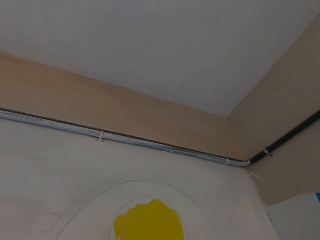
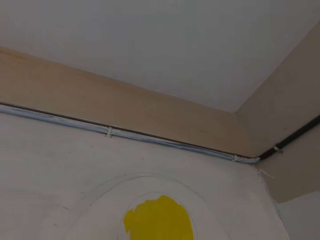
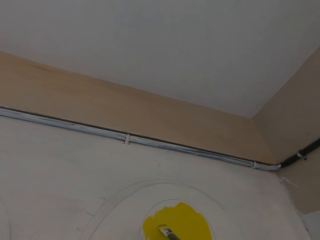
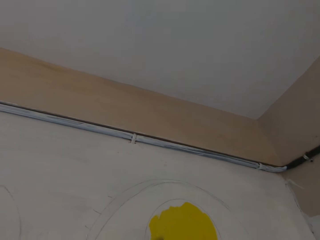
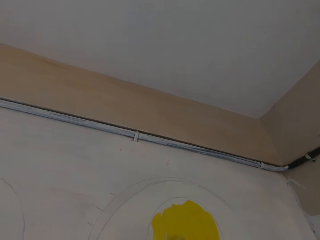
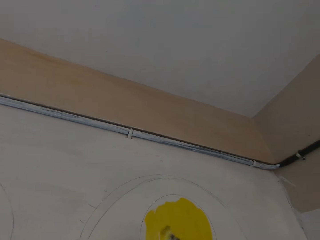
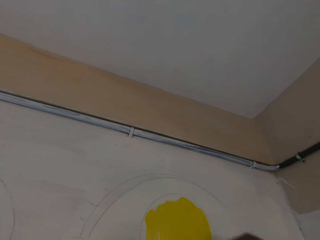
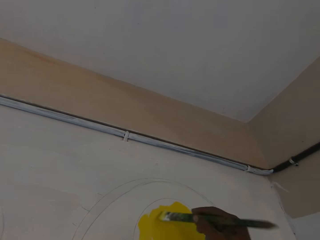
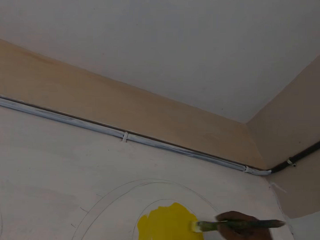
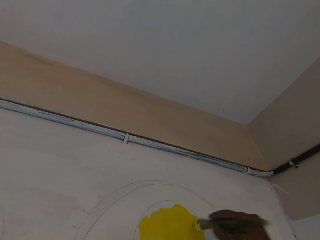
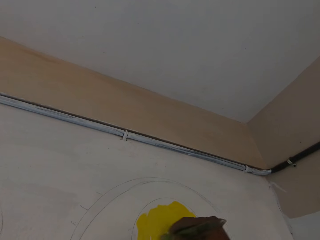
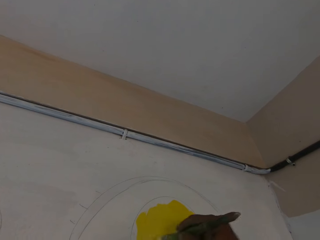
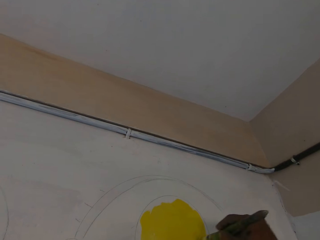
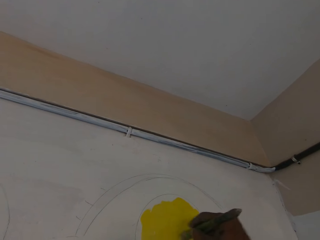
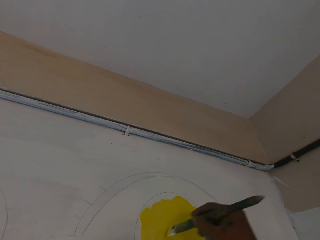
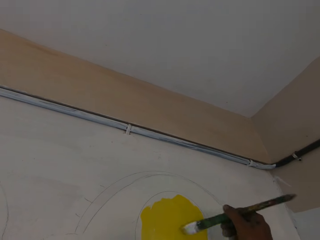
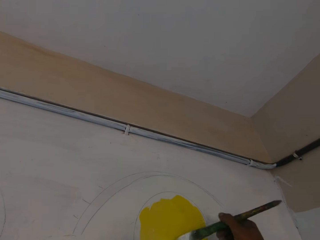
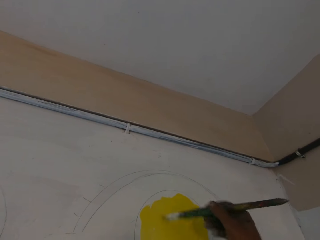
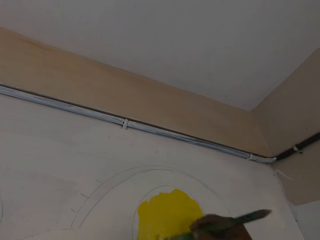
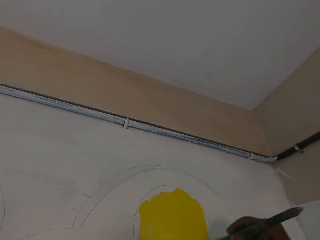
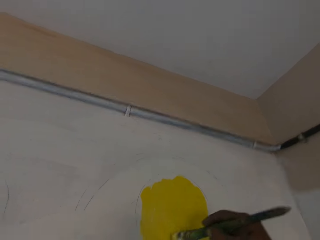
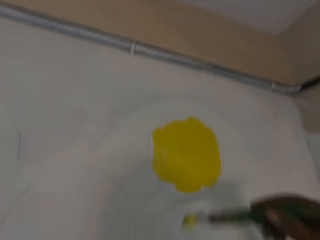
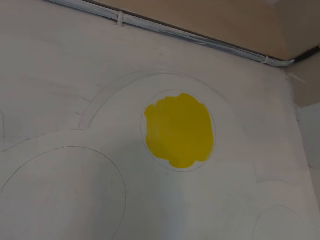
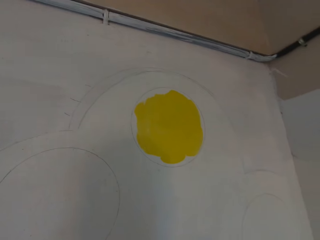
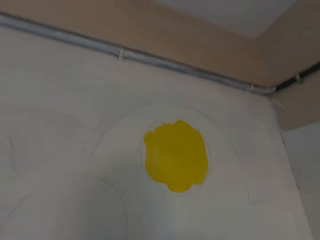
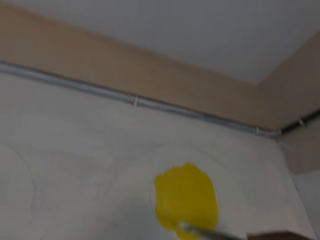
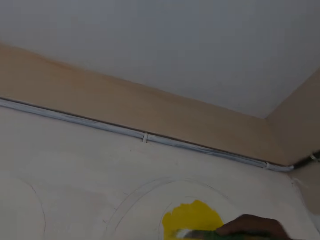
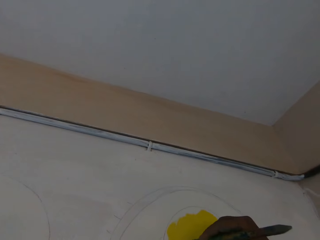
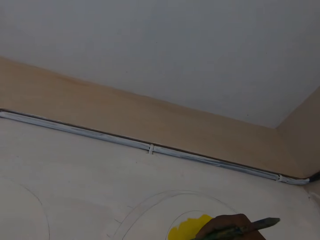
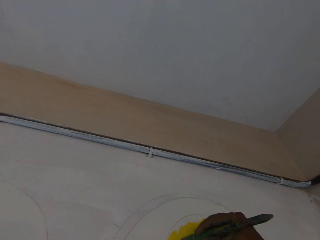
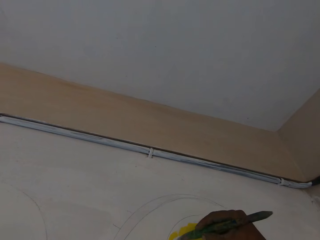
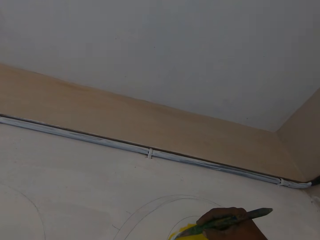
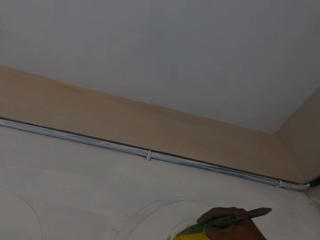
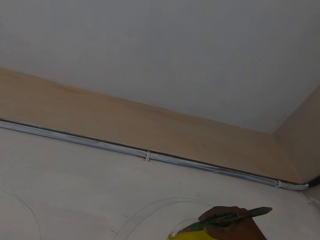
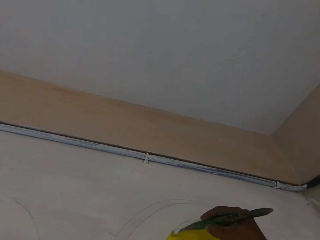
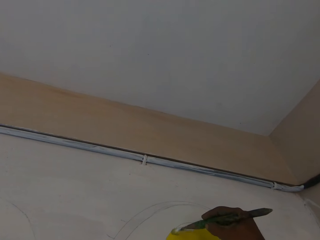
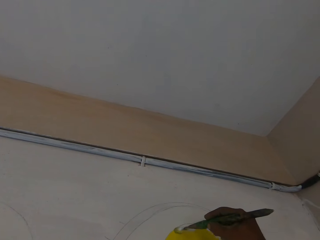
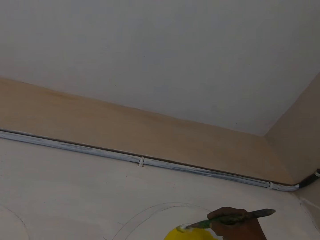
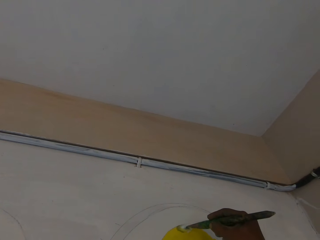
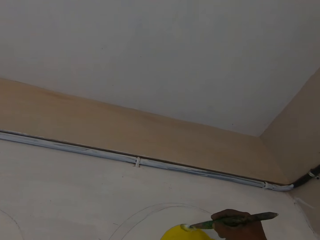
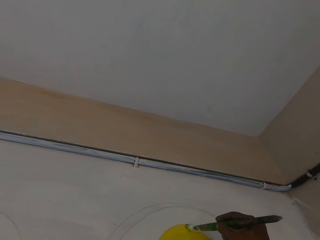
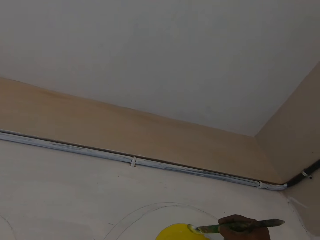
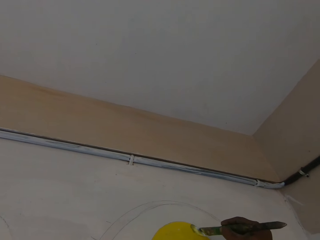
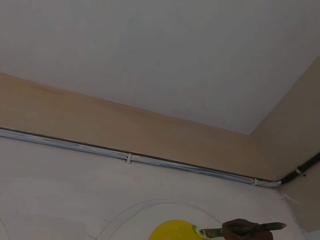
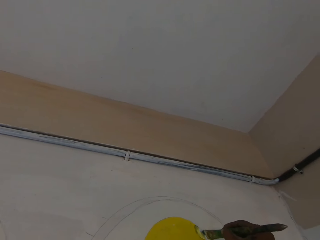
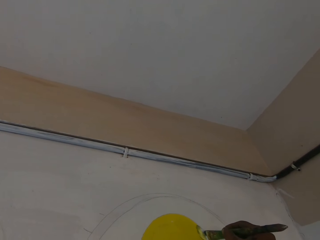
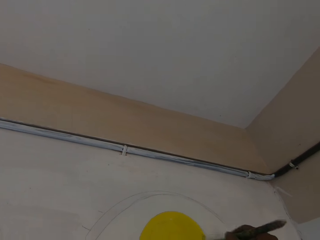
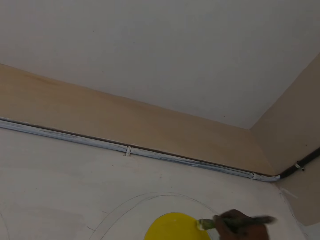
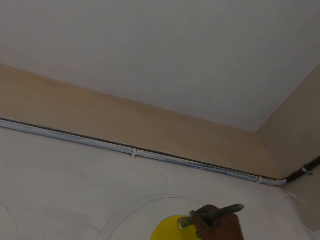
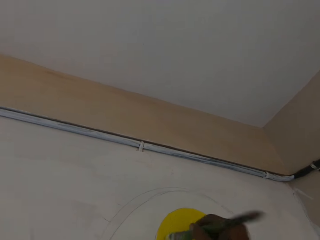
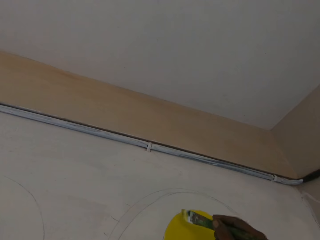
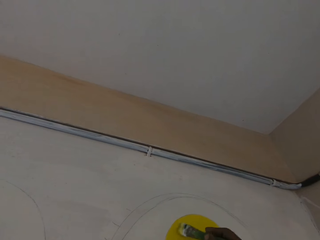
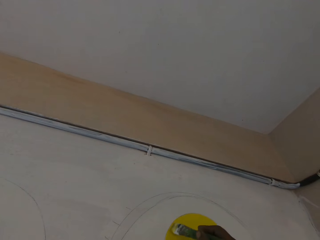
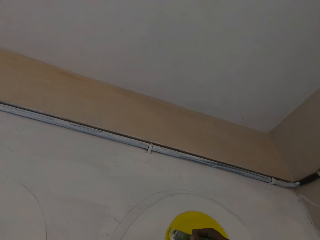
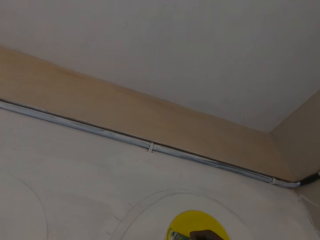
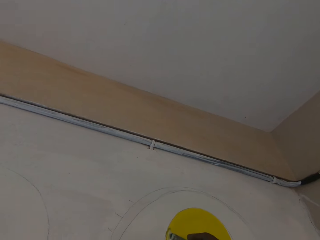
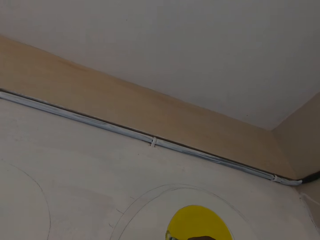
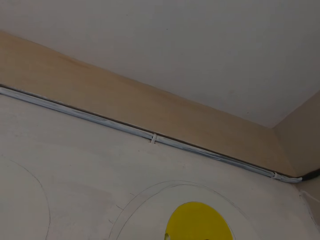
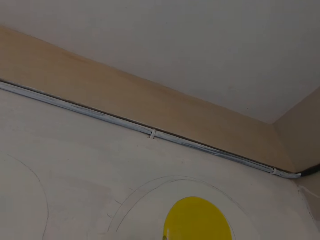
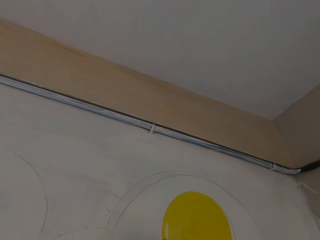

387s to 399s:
The camera wearer removes the paintbrush. They paint.

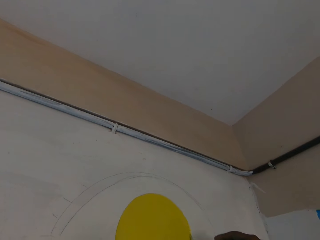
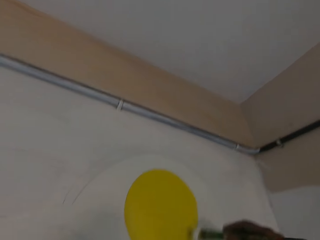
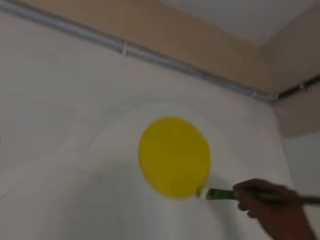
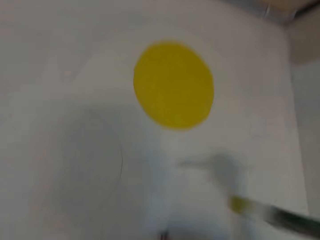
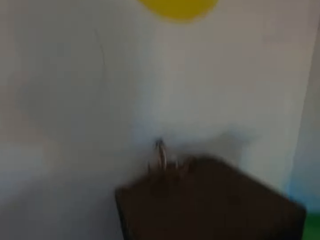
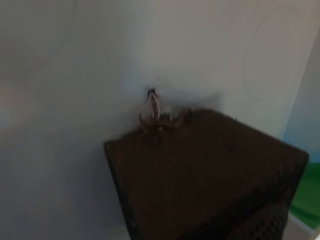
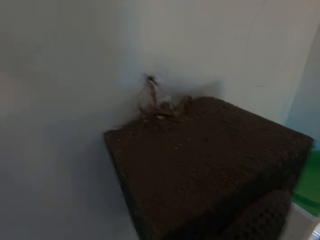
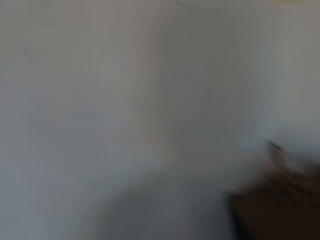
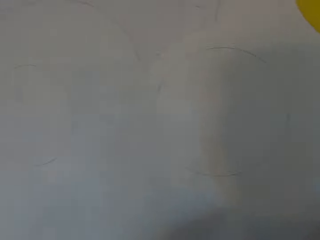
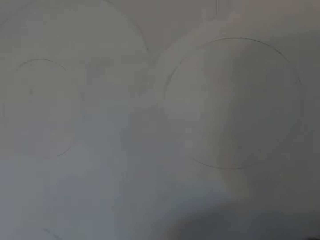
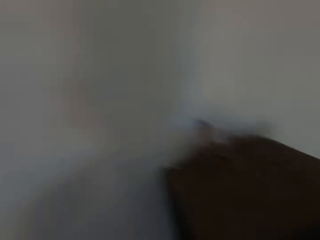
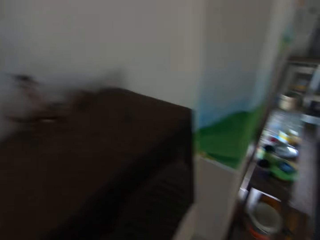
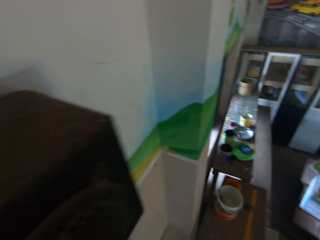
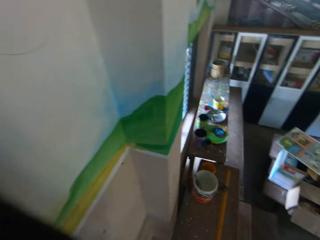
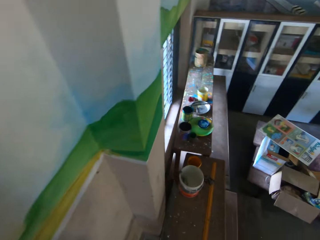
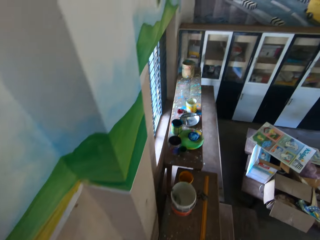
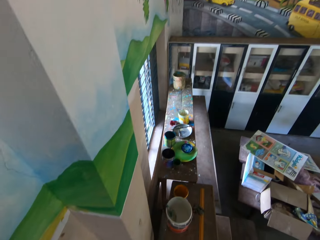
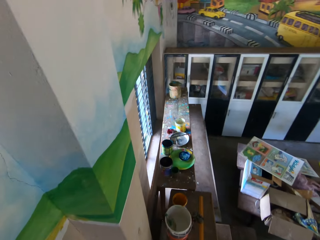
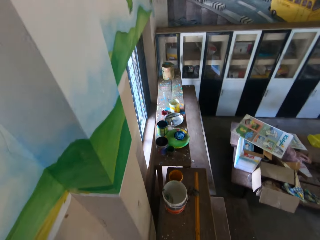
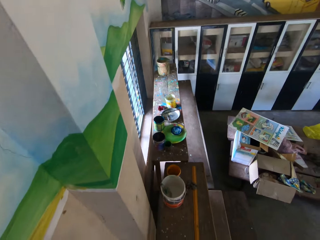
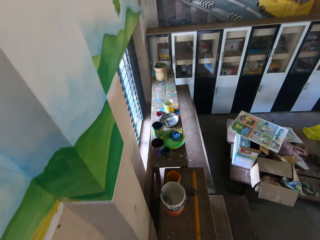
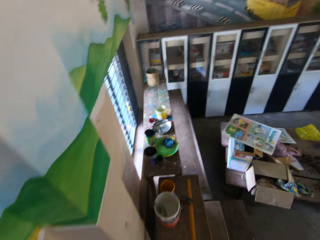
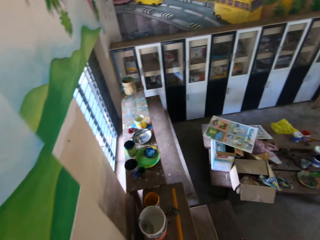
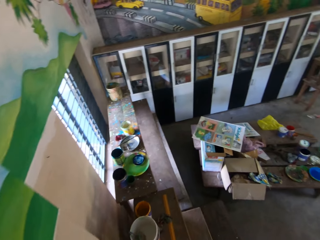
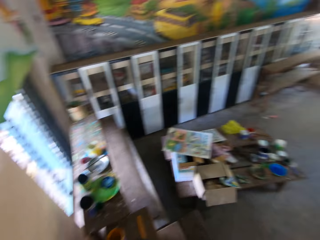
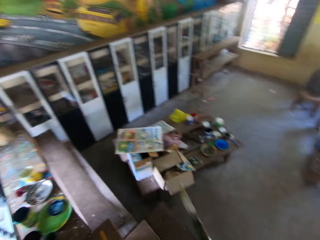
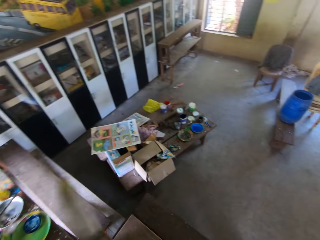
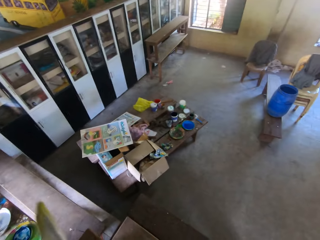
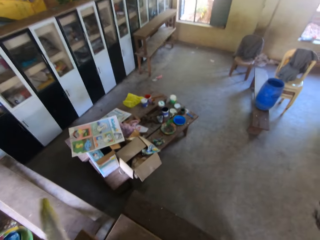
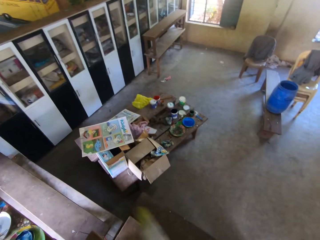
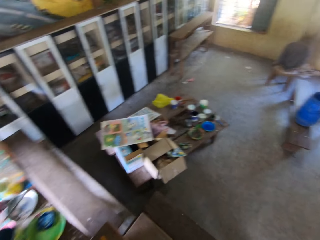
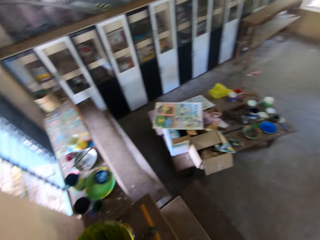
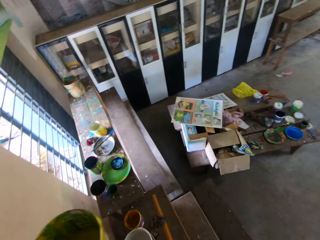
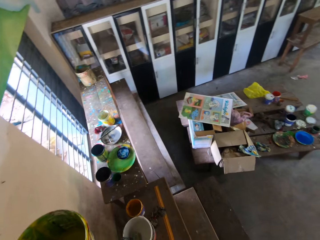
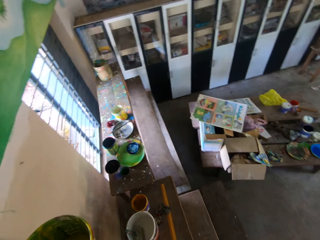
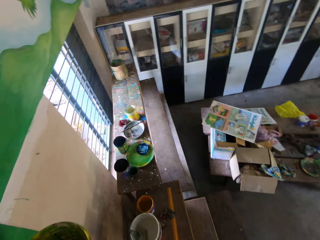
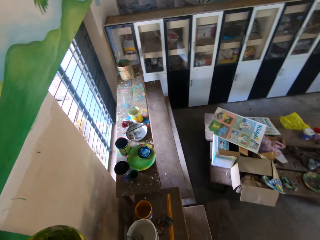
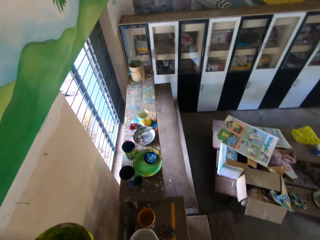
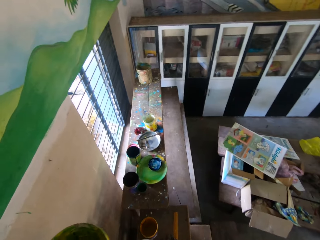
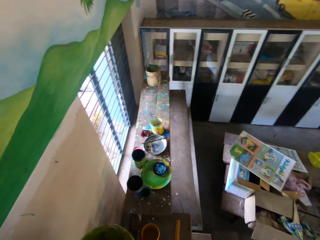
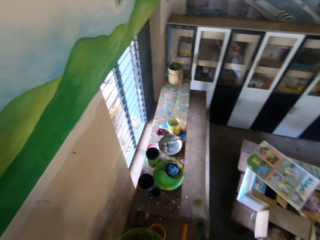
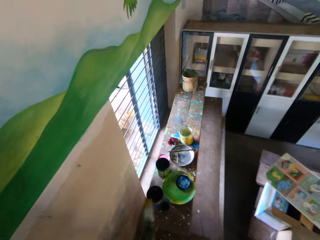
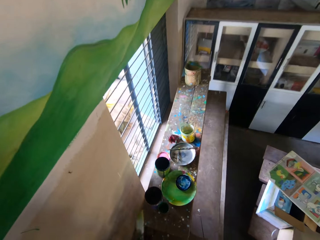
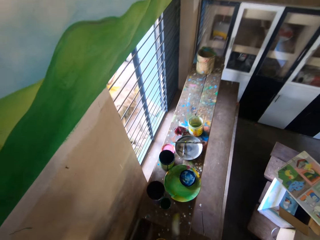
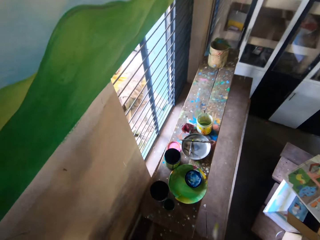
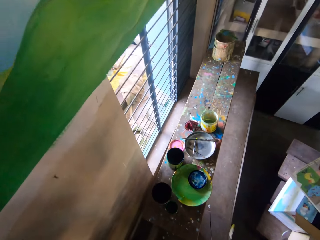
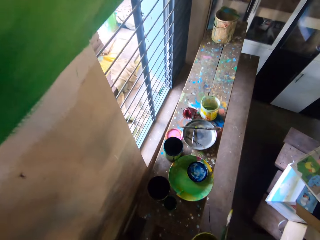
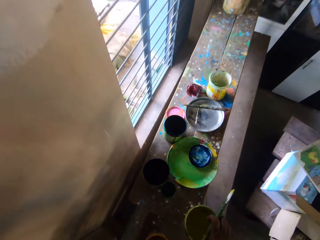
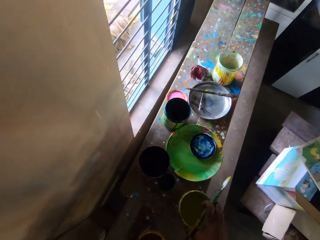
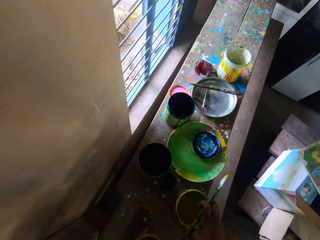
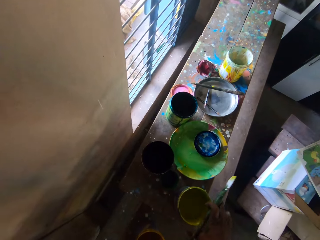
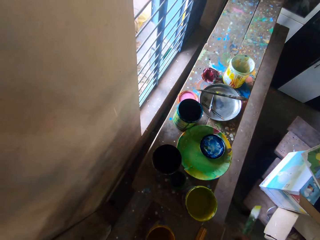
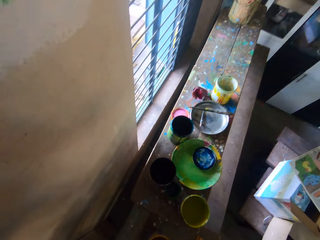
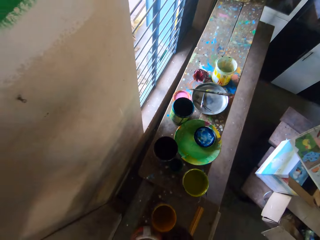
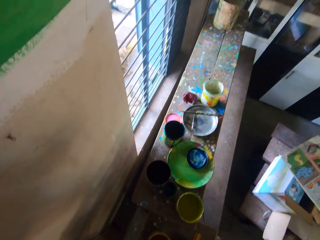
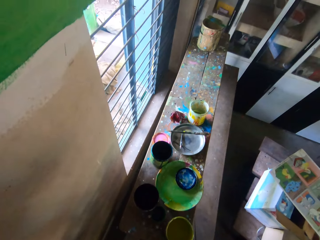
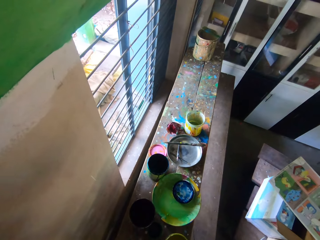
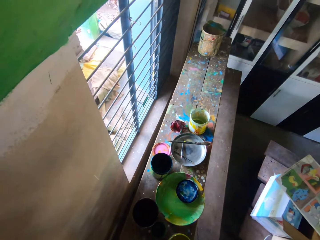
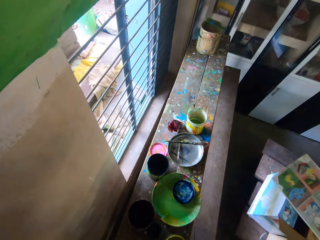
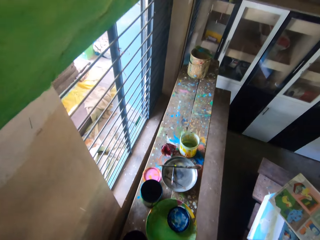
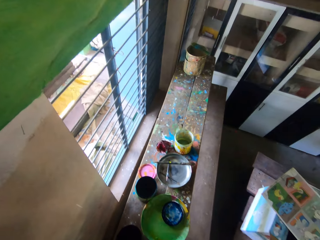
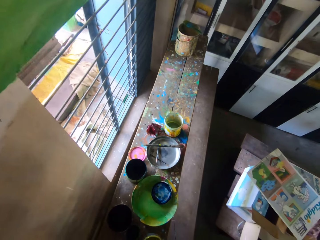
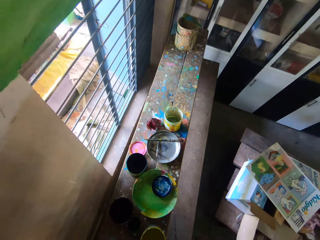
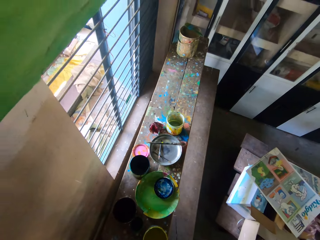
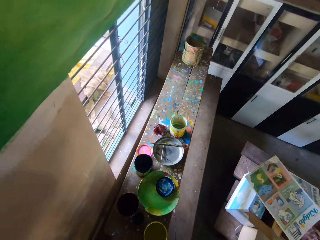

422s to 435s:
The camera wearer removes the brush. He lifts the brush. He passes the paint can from his left hand to his right hand. He moves. He drops the paint can on the table with his right hand.
